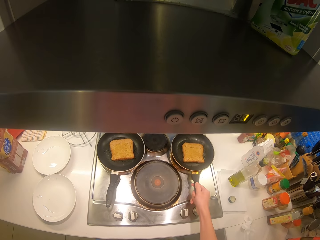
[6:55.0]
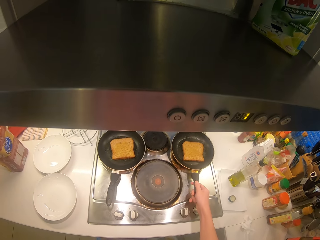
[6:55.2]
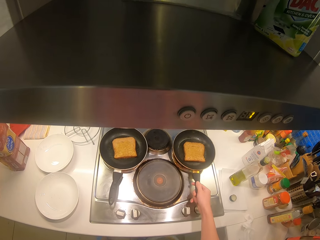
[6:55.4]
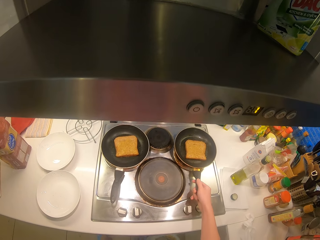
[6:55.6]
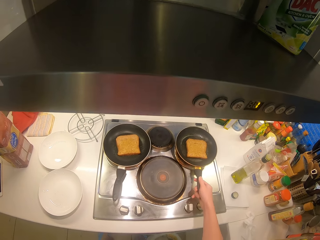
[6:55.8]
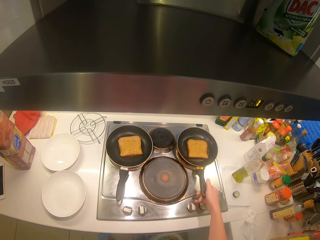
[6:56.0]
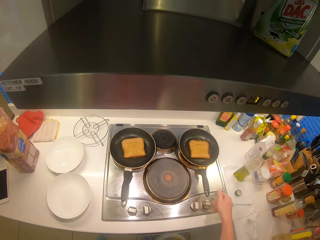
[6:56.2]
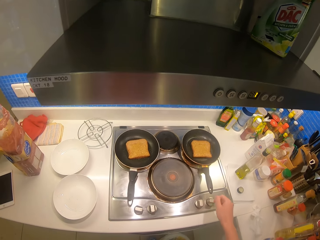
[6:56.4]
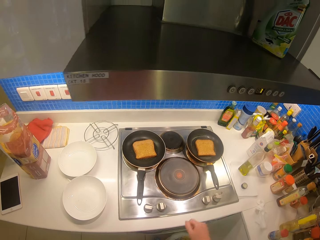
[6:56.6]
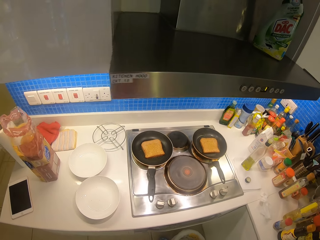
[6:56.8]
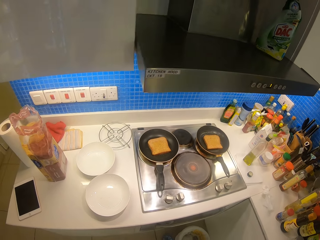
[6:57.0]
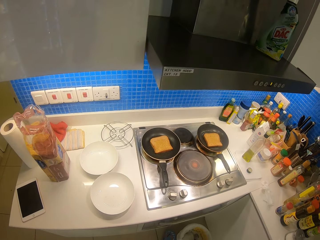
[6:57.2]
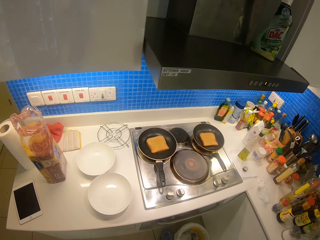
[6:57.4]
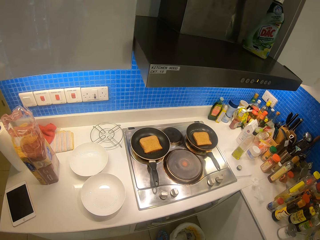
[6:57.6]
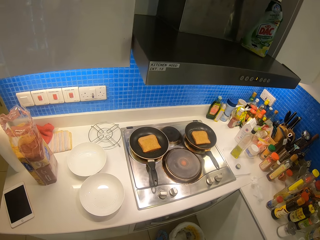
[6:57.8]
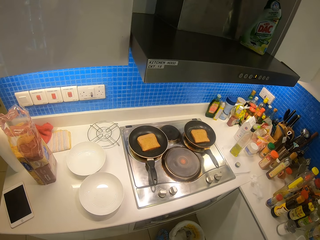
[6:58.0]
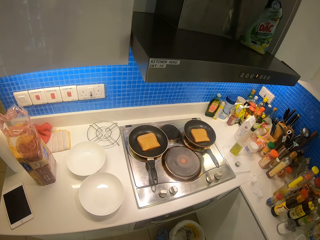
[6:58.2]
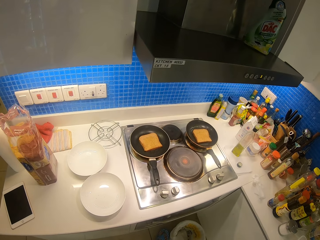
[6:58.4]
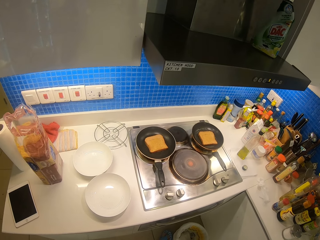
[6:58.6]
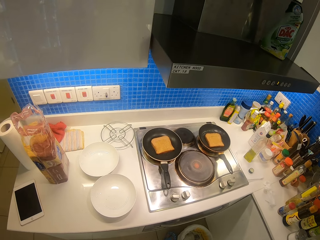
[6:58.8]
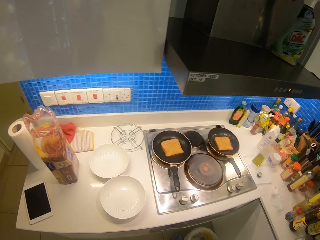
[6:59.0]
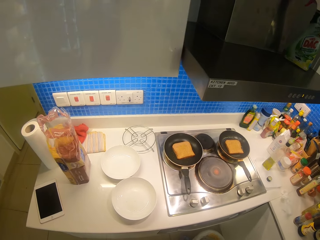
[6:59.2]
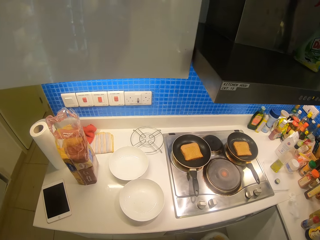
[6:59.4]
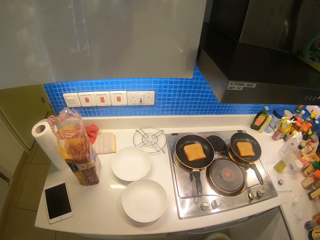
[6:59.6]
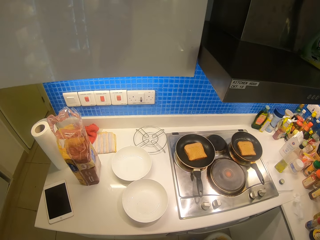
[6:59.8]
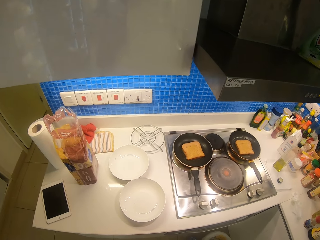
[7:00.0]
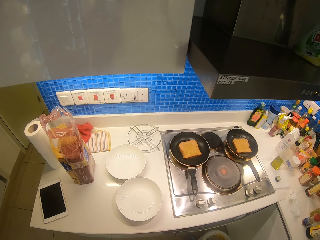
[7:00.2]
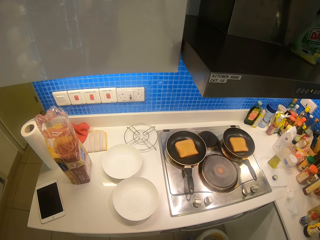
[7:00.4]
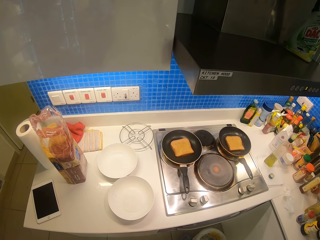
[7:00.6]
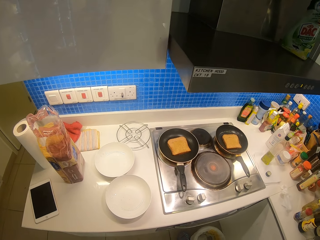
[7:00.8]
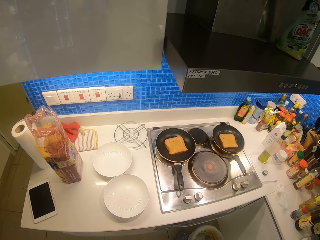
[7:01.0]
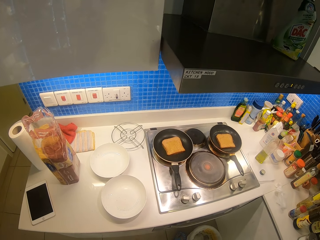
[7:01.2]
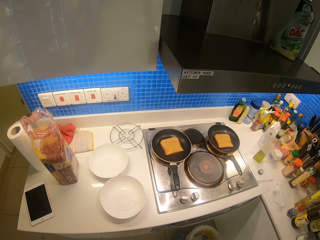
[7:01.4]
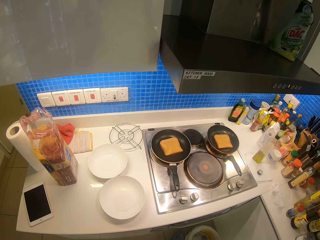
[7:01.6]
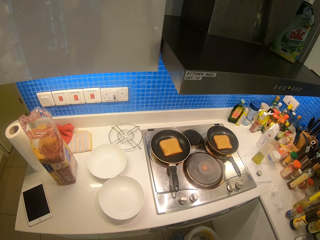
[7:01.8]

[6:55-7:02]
The camera wearer stands in the kitchen.

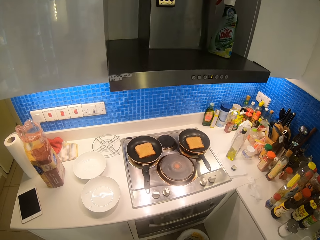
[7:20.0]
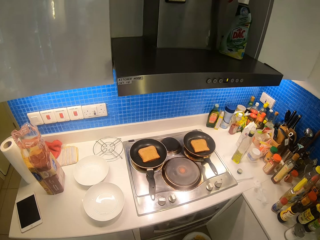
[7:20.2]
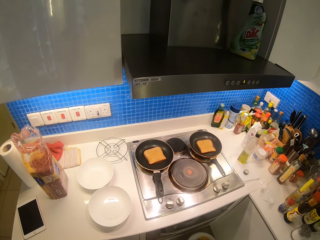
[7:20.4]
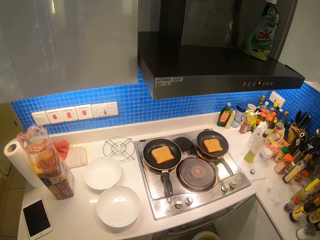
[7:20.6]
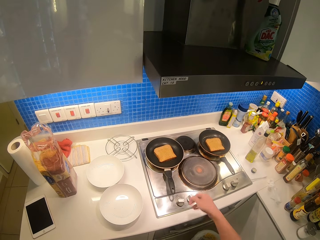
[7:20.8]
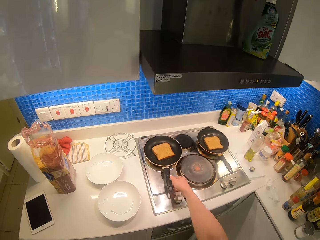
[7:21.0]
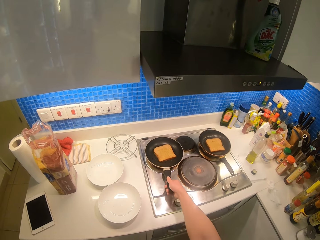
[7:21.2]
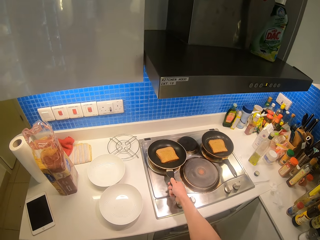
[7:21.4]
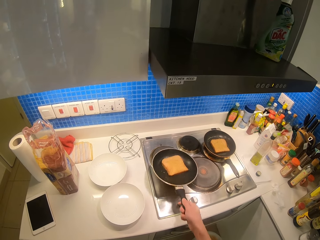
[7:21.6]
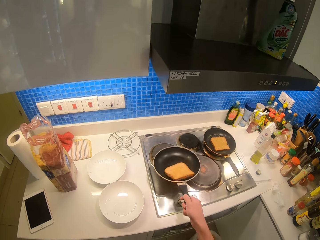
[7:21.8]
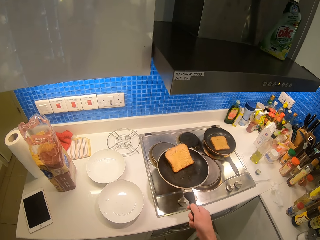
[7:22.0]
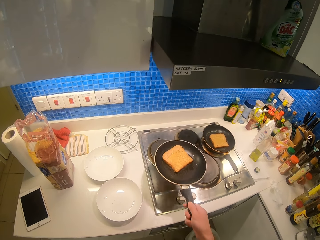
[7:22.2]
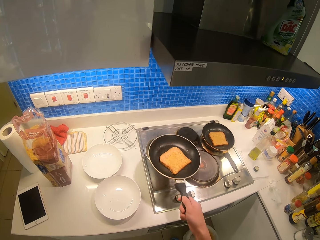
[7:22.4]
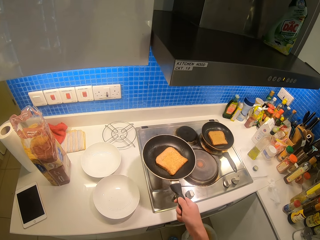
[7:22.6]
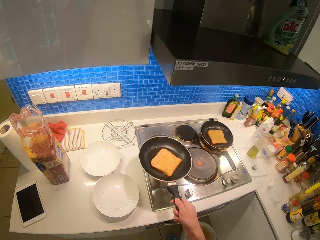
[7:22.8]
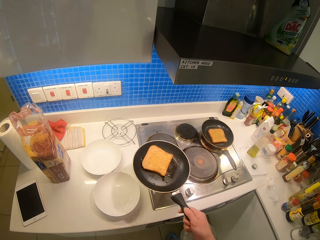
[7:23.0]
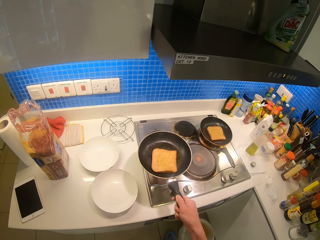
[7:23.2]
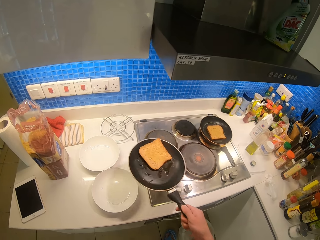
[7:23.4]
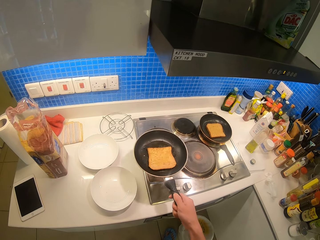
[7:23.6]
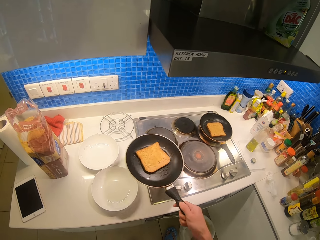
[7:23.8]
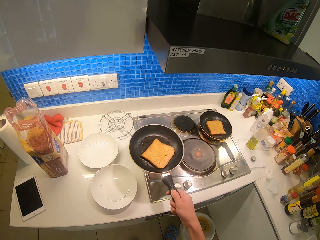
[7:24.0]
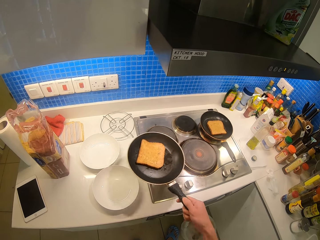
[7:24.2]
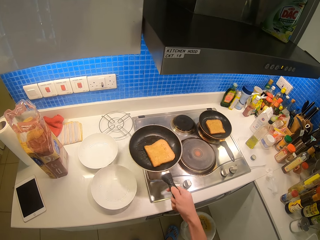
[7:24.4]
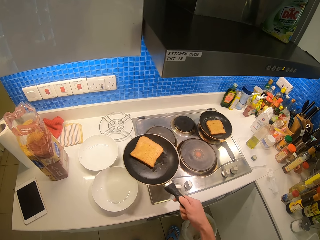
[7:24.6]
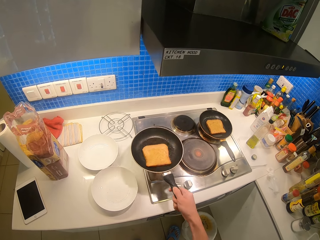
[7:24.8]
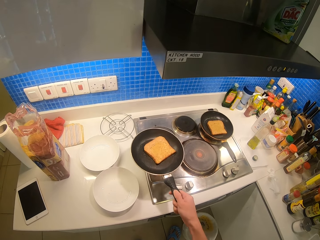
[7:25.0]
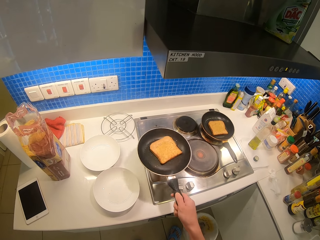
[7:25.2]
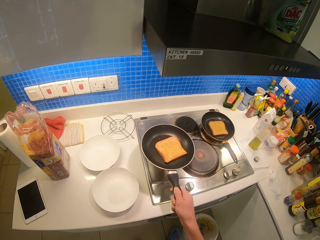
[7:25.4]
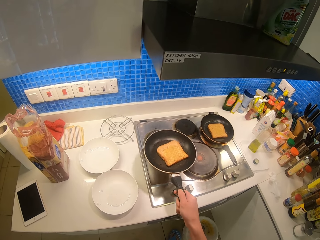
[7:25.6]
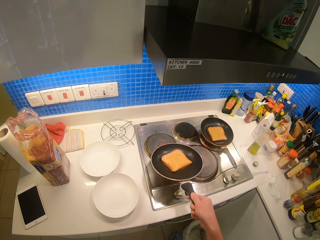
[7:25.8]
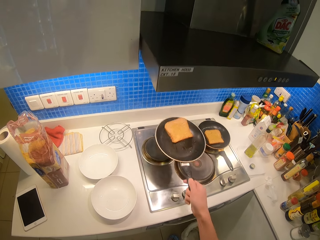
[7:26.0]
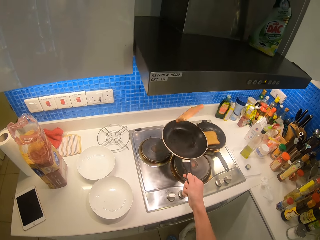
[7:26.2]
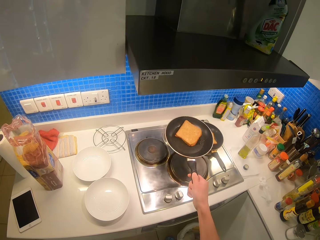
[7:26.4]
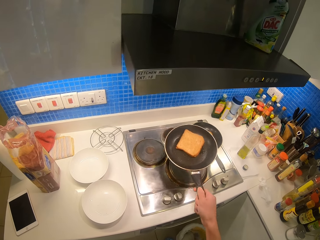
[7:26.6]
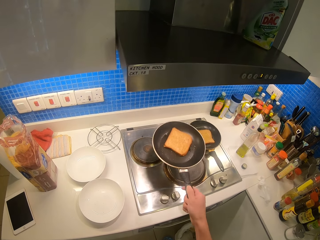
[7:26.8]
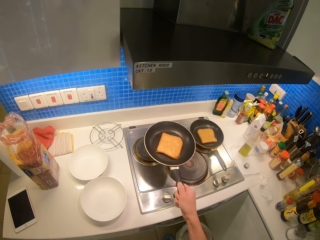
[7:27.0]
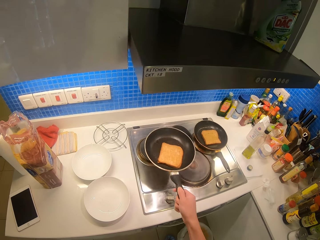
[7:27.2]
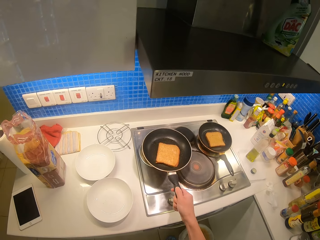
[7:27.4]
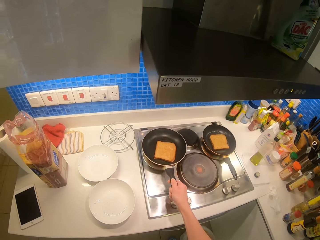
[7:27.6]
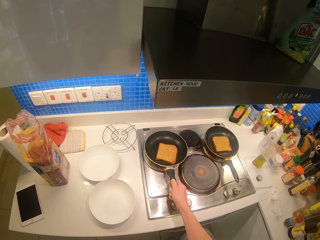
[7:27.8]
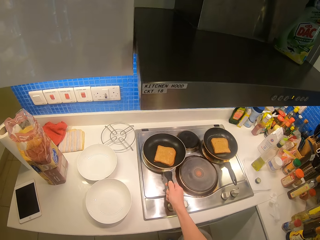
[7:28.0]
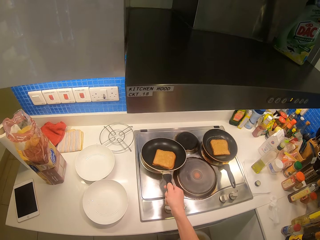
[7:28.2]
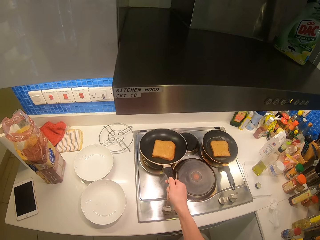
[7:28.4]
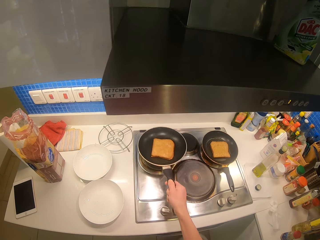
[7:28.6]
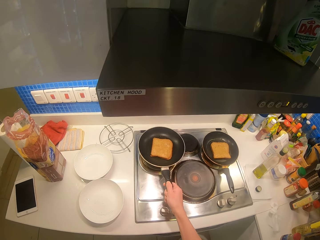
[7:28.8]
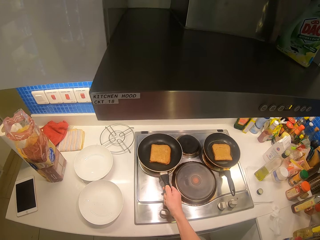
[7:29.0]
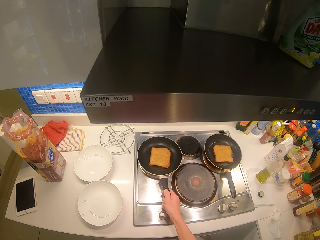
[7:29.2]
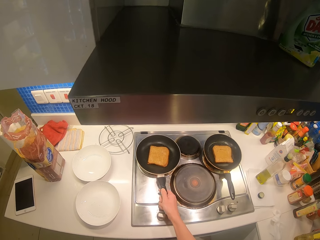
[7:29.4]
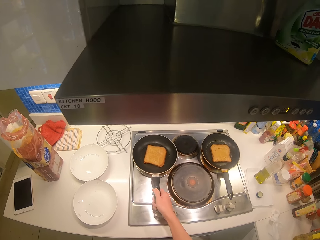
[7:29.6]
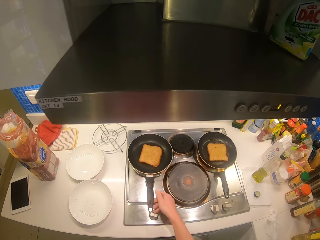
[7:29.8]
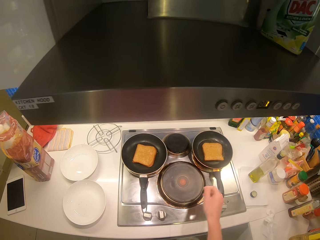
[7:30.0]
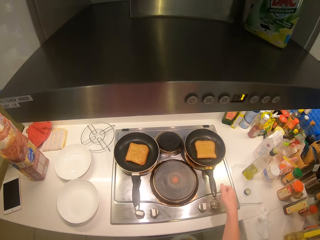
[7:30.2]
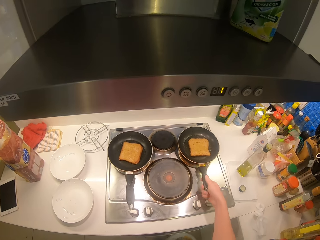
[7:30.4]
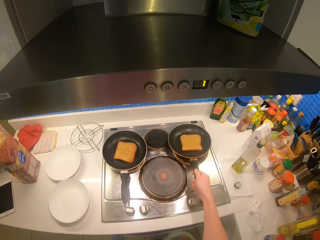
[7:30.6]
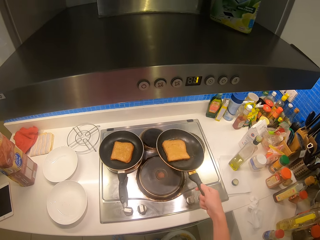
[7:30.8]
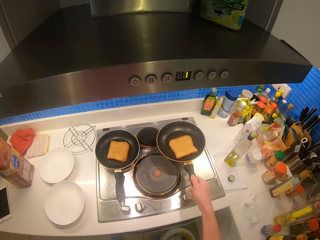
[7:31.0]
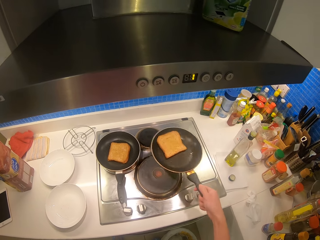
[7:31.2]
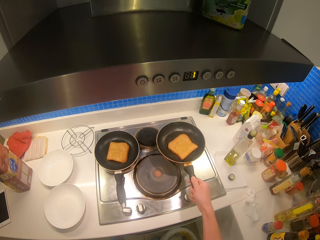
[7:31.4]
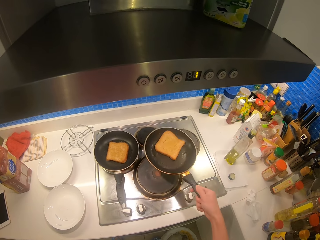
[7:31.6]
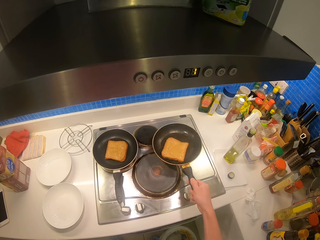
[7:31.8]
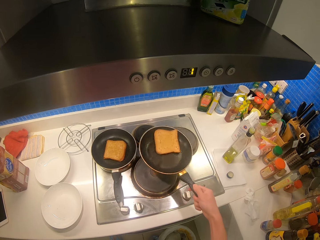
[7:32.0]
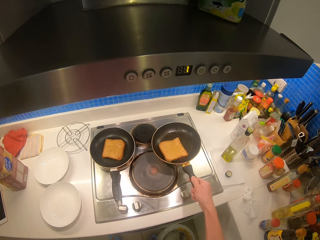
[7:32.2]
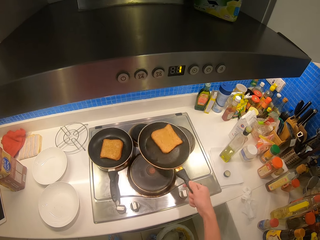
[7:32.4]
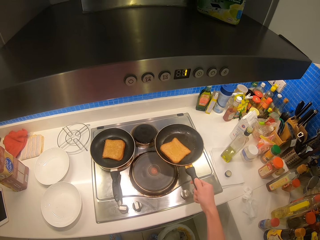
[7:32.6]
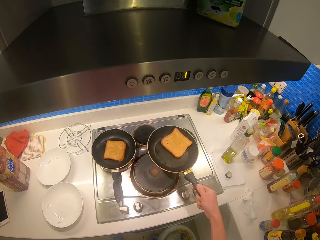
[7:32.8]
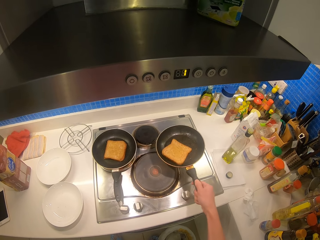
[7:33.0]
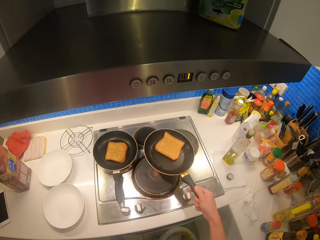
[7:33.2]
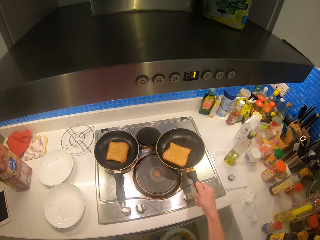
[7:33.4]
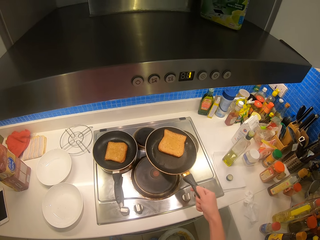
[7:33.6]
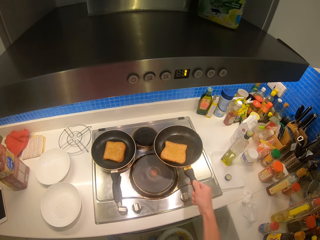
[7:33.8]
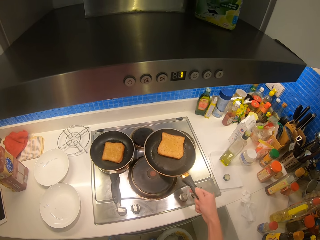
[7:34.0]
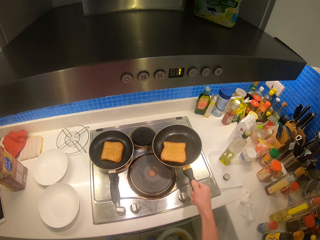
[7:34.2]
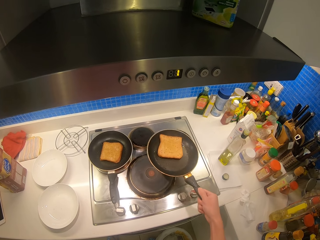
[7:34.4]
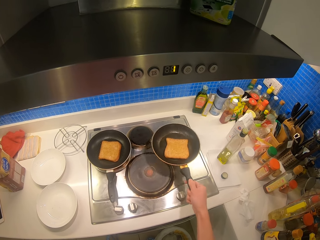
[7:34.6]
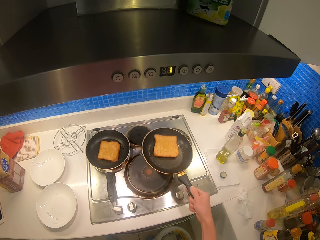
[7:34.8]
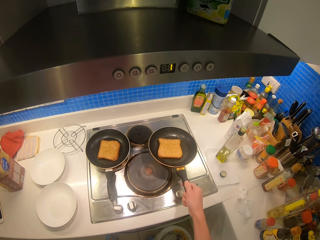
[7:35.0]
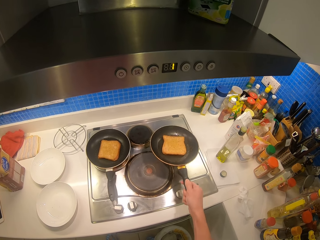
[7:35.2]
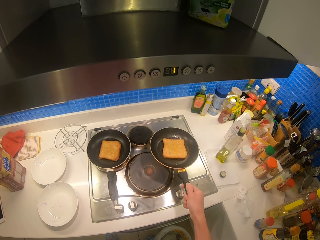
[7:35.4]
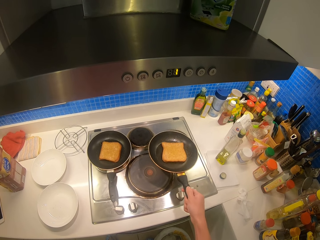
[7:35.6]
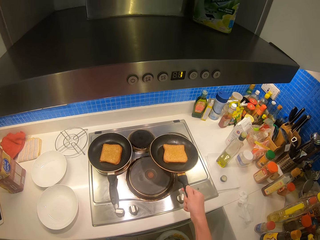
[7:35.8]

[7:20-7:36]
The camera wearer holds the pan. They flip the piece of bread on the pan. They shake the pan.
